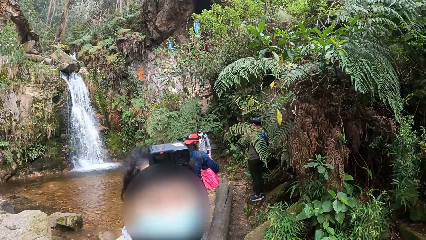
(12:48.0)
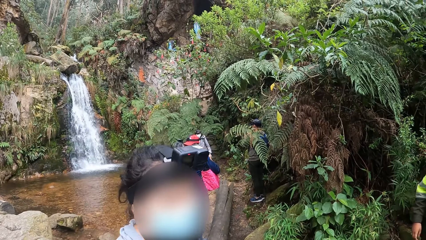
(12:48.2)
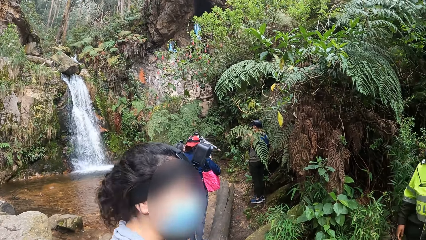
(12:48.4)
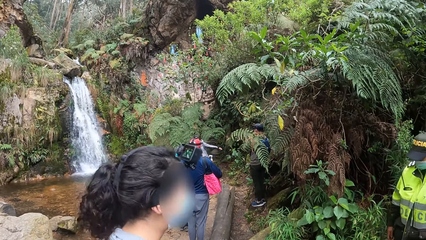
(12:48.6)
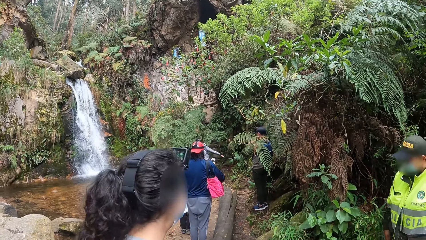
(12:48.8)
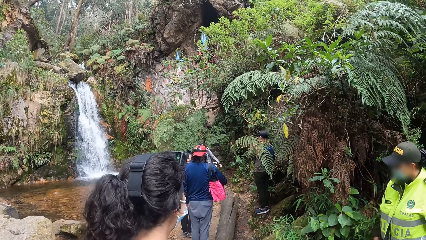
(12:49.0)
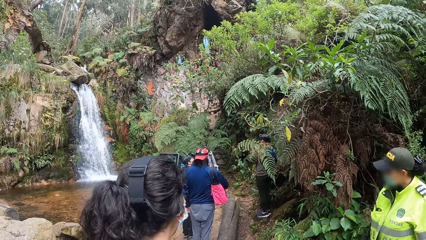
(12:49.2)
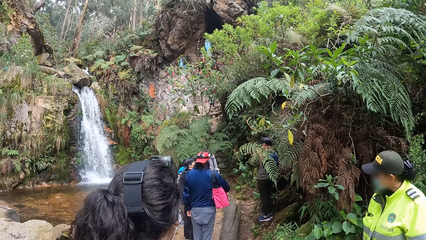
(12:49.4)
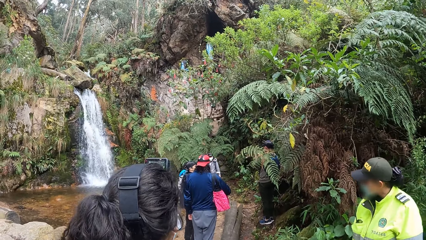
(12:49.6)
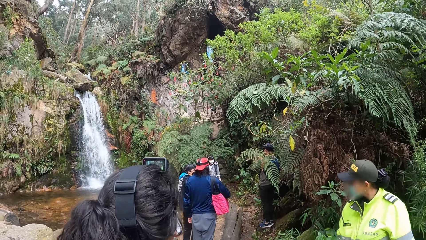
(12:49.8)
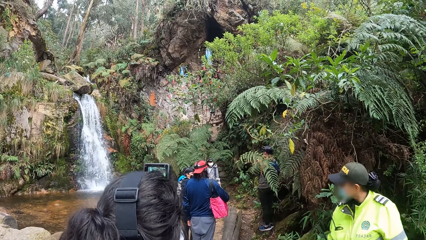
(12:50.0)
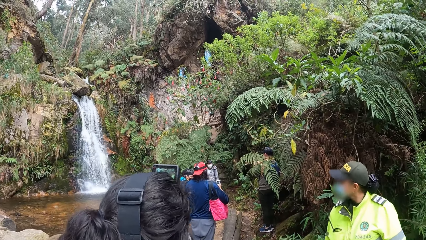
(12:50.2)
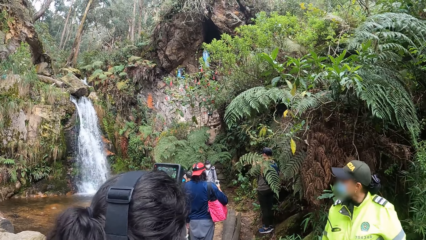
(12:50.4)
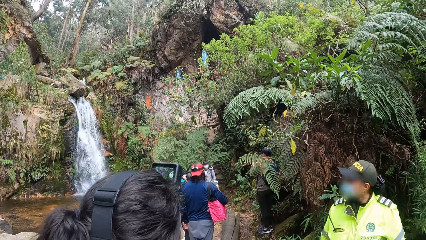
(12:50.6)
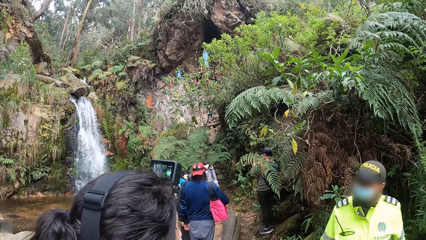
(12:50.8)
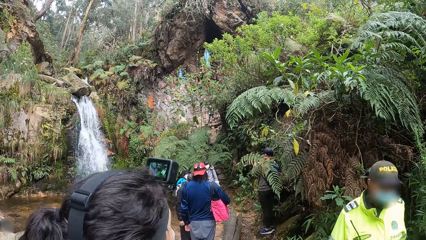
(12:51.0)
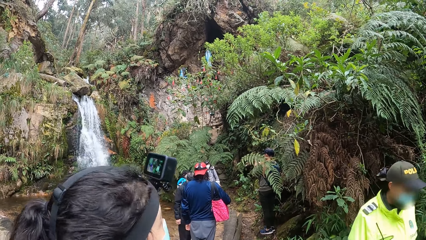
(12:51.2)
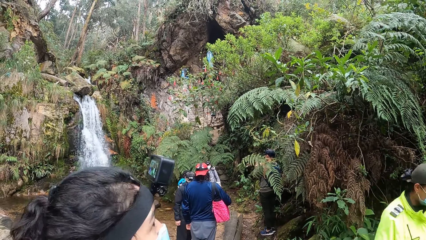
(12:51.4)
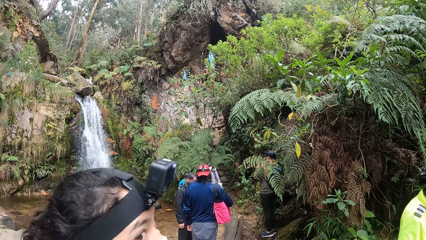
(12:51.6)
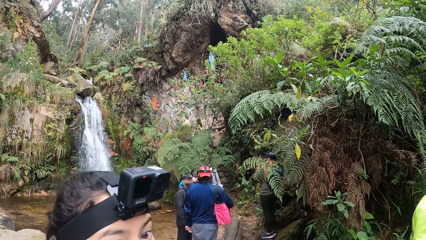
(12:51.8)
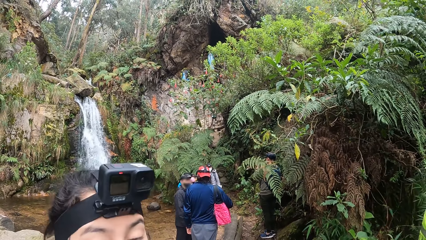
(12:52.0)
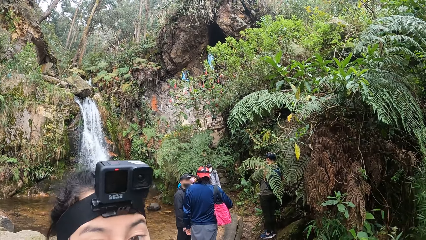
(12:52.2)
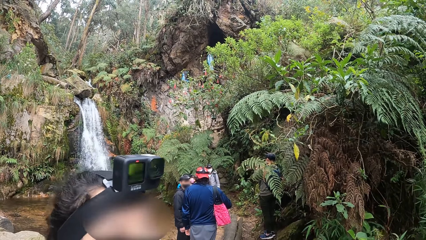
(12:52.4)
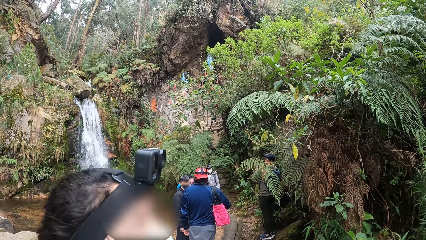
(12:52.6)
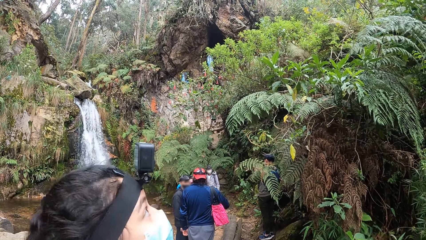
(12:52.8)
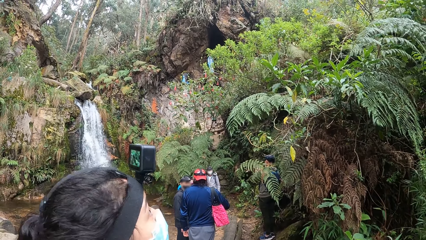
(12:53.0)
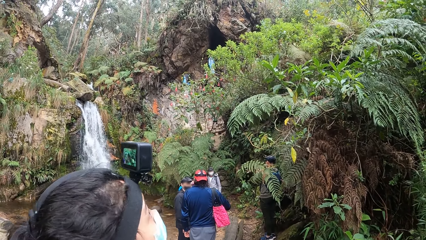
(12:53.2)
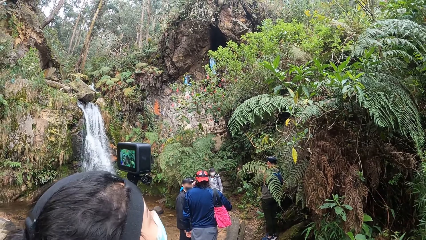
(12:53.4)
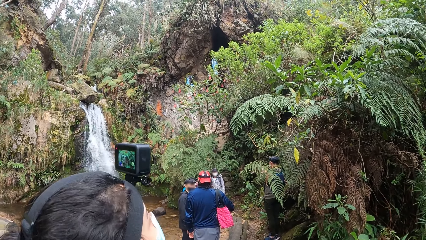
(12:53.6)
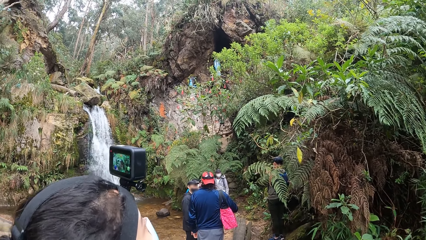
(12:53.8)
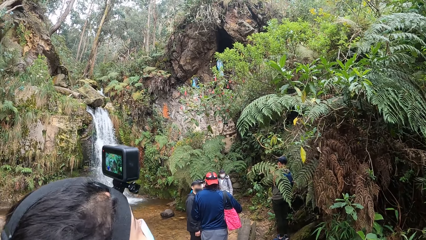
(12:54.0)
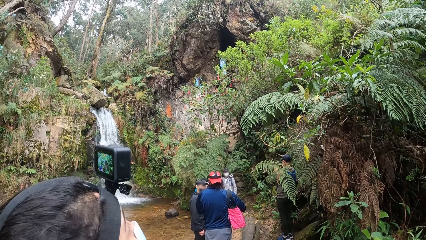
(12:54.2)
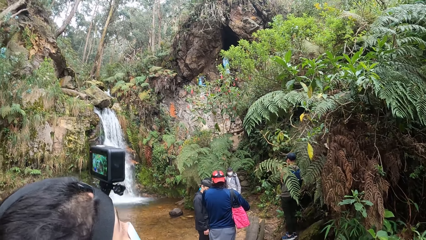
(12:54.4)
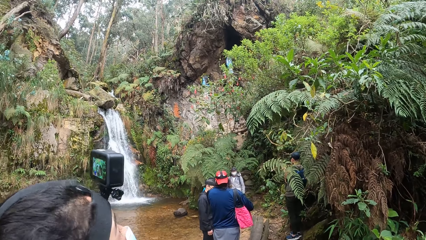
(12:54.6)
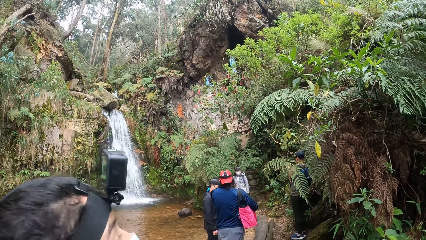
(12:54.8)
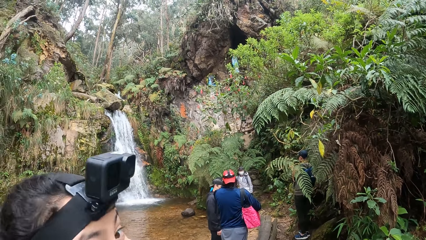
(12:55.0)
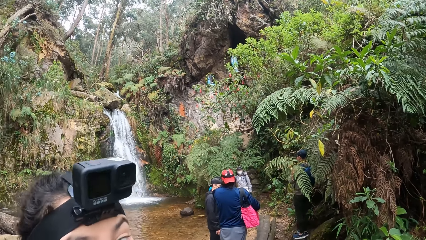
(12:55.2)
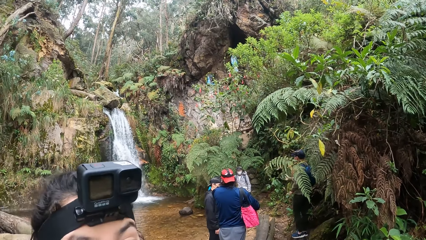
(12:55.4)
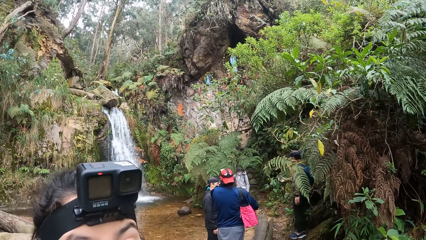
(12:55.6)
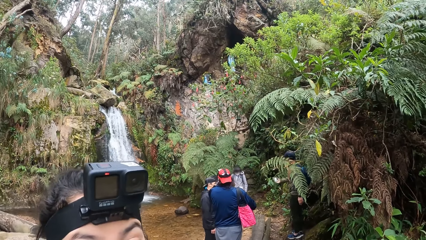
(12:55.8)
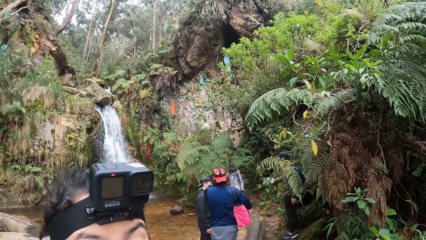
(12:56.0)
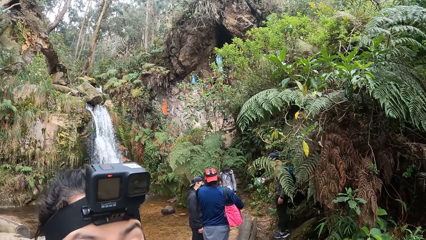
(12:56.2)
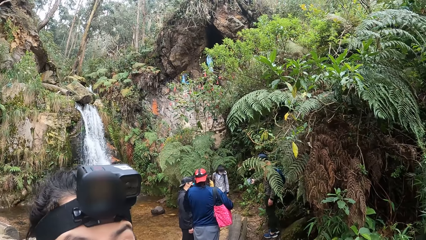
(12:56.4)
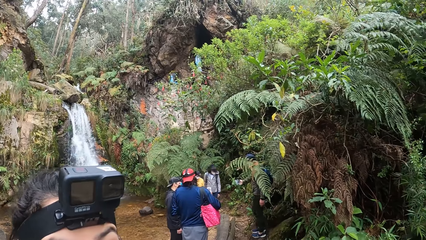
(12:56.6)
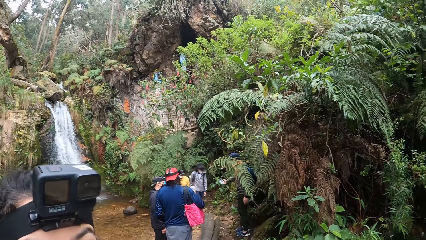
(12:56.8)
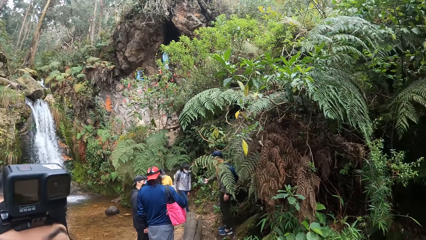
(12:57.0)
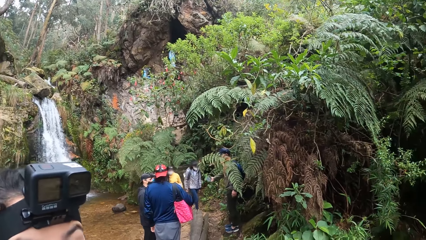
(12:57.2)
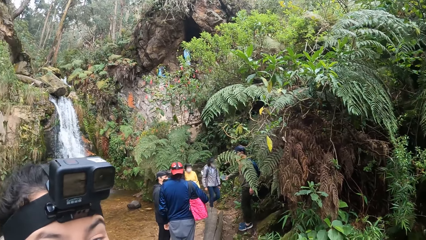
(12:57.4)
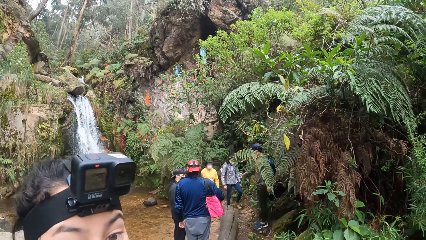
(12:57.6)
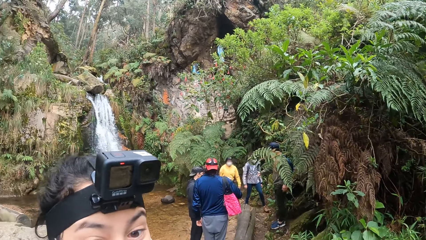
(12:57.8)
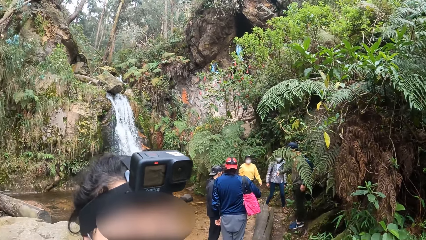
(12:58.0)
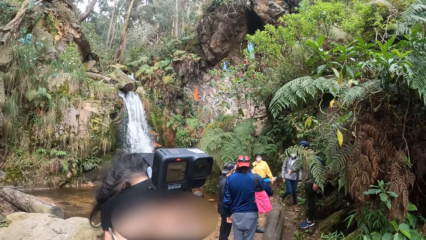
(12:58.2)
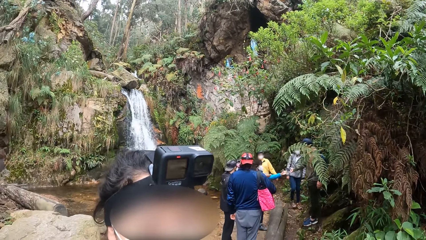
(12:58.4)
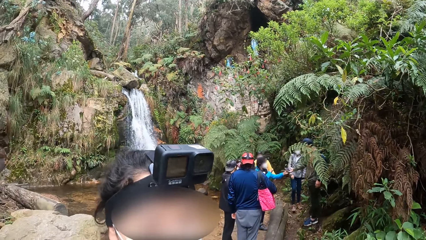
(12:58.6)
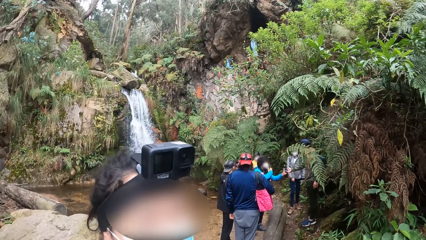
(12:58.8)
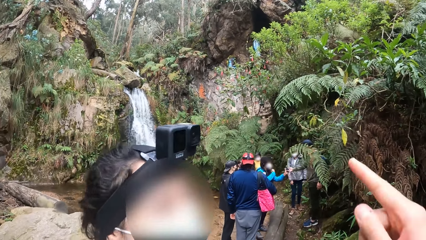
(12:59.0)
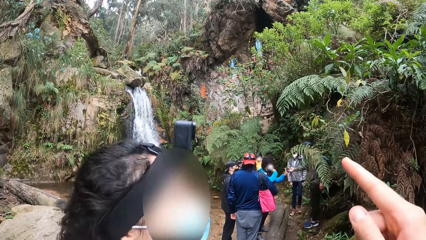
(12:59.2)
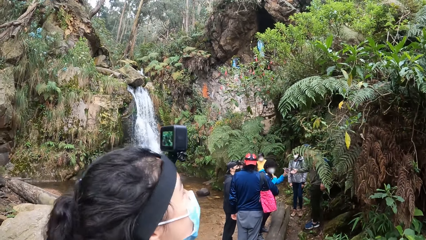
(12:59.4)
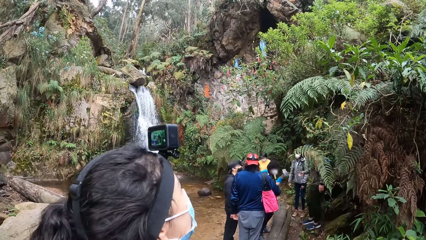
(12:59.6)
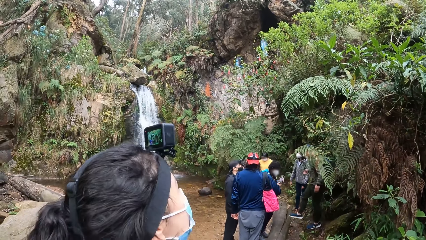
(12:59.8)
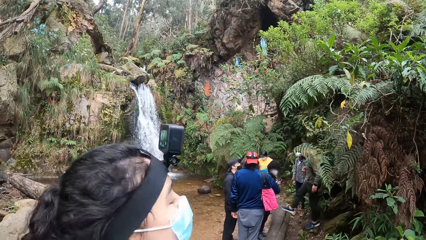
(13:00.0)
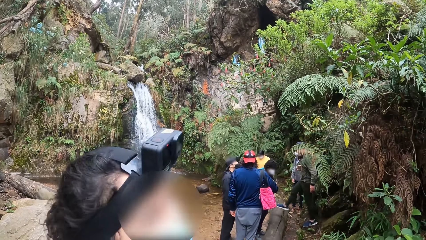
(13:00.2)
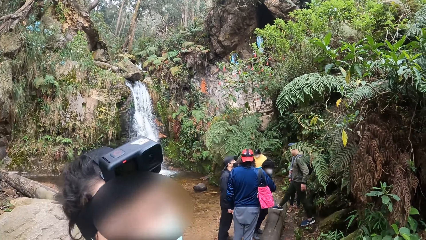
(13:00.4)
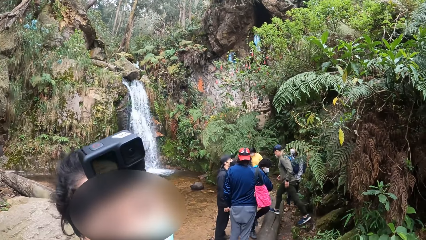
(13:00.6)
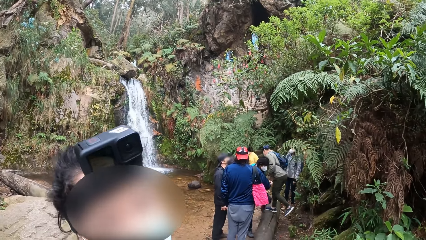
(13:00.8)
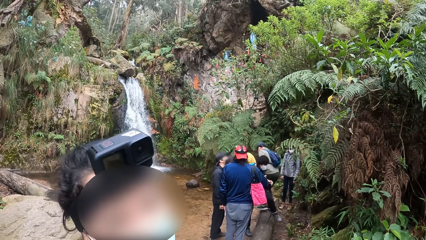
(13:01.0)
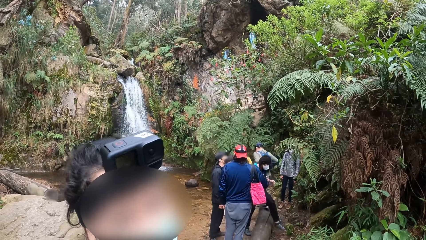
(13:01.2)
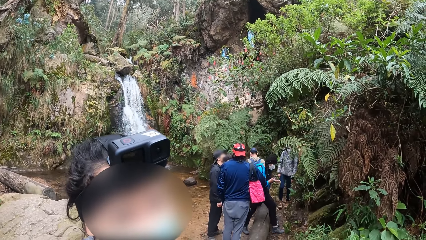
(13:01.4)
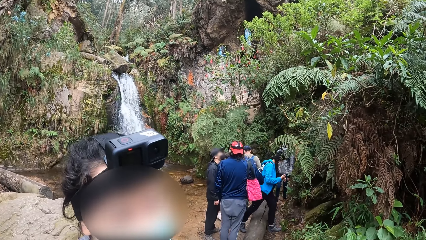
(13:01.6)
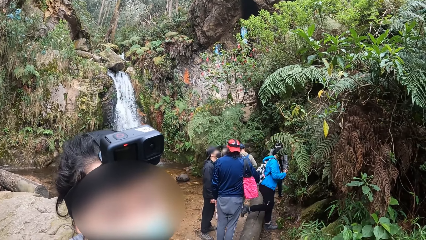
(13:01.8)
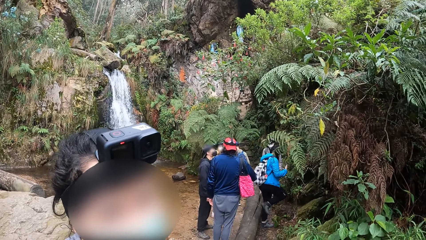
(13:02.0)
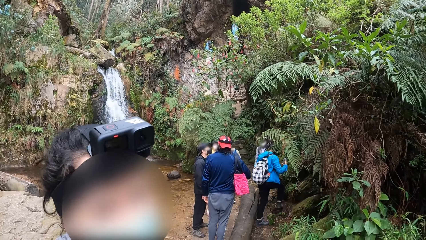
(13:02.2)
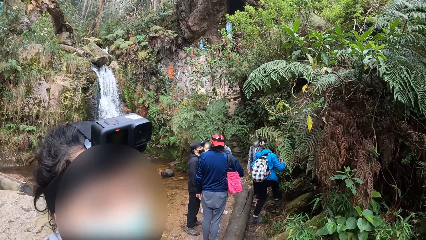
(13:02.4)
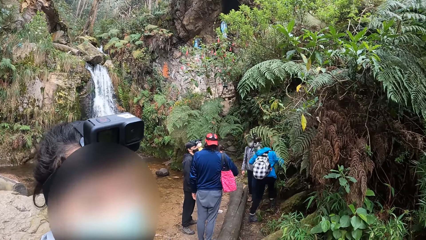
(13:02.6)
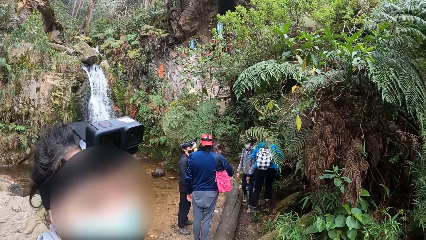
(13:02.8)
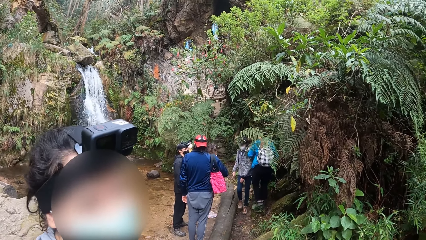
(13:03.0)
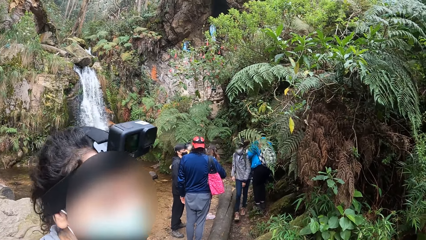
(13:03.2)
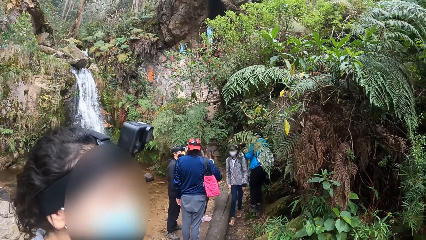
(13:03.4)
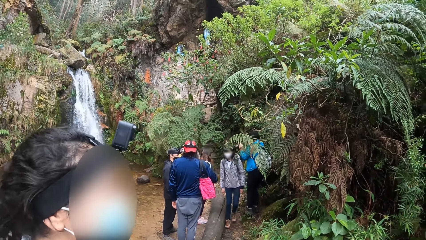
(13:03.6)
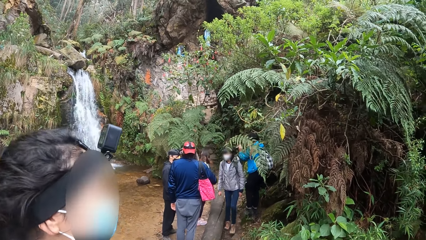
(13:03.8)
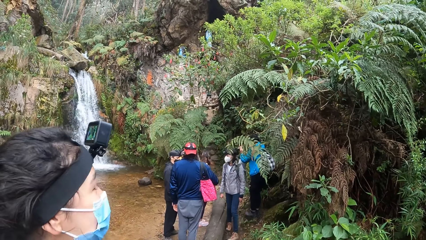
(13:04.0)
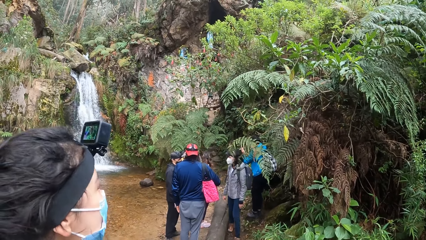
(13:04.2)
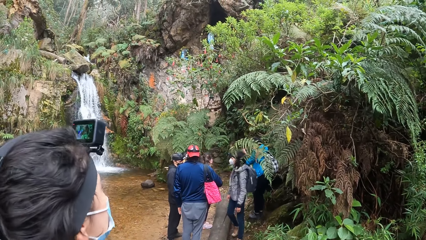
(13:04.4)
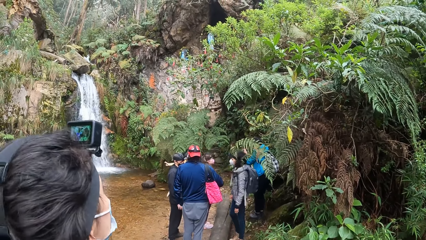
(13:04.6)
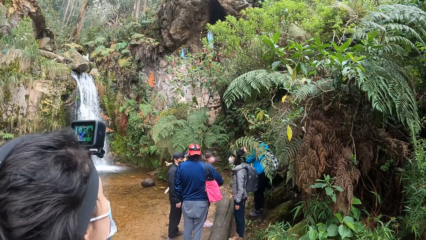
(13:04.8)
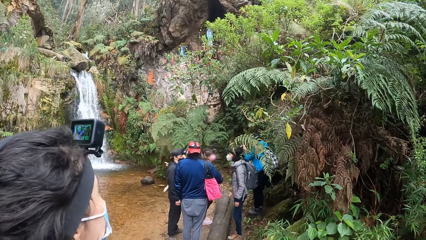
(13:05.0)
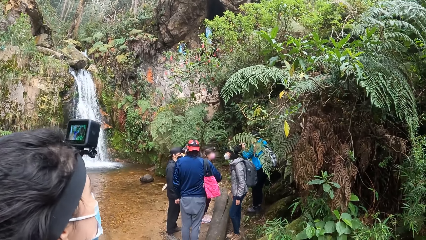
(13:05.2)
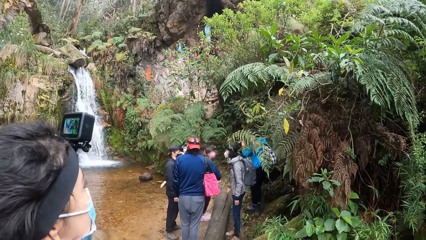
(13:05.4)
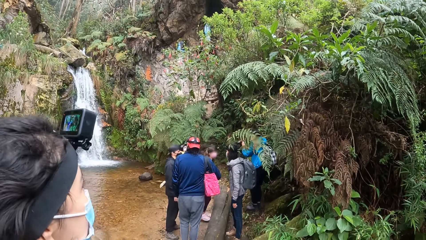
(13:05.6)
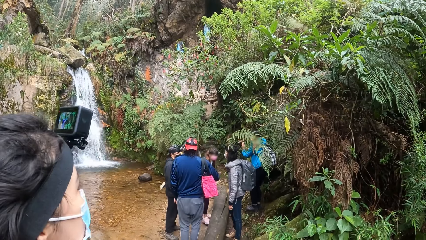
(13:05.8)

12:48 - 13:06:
A lady walks around a waterfall. Another lady looks around the waterfall and interacts with the camera wearer. The camera wearer points at the waterfall with his right index finger. He interacts with the other lady. The other lady interacts with the camera wearer.
